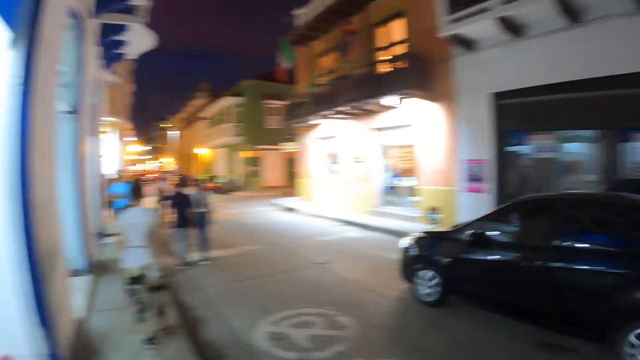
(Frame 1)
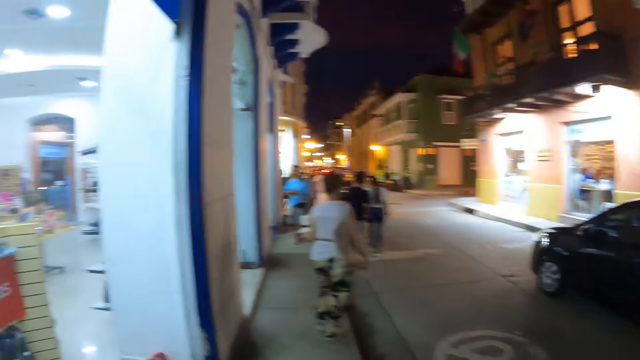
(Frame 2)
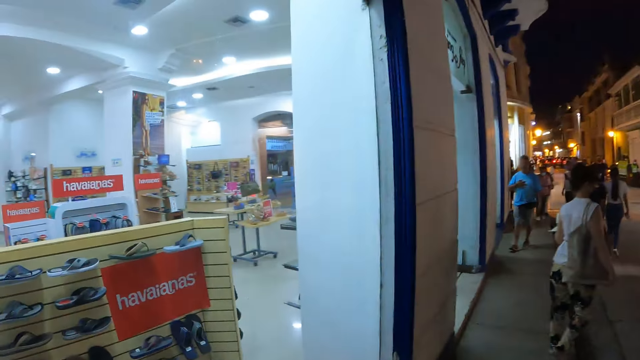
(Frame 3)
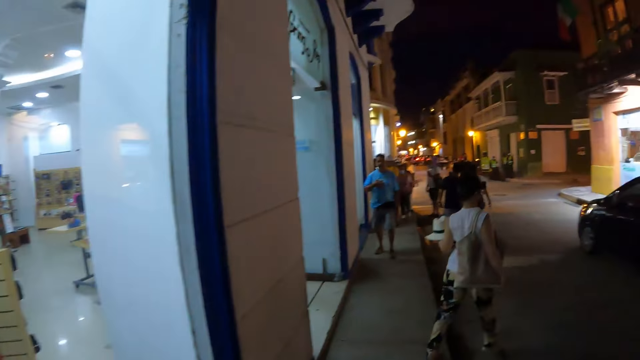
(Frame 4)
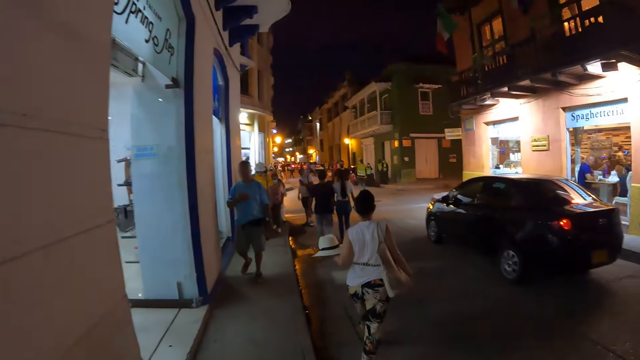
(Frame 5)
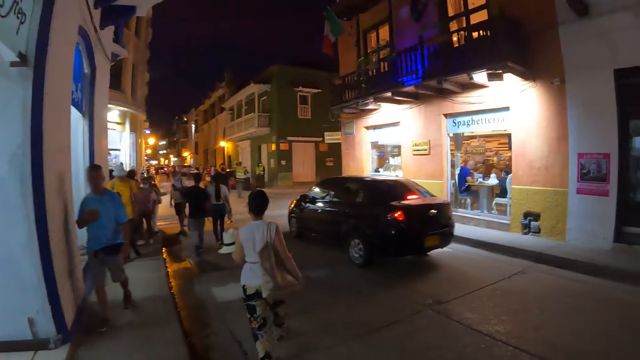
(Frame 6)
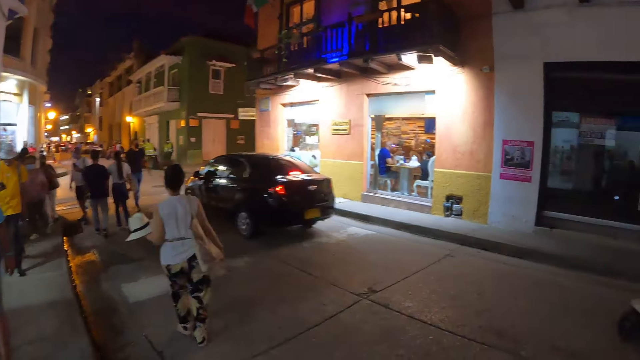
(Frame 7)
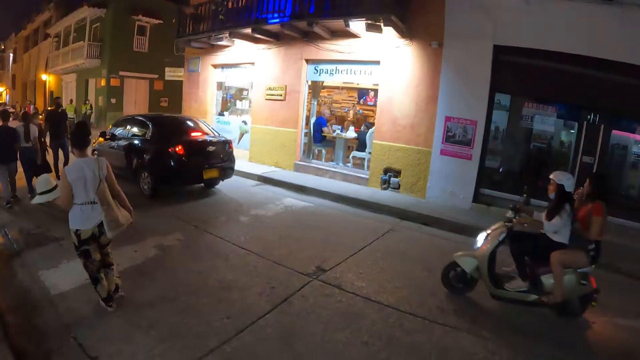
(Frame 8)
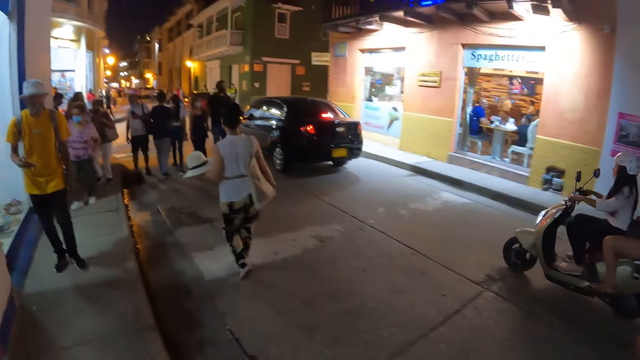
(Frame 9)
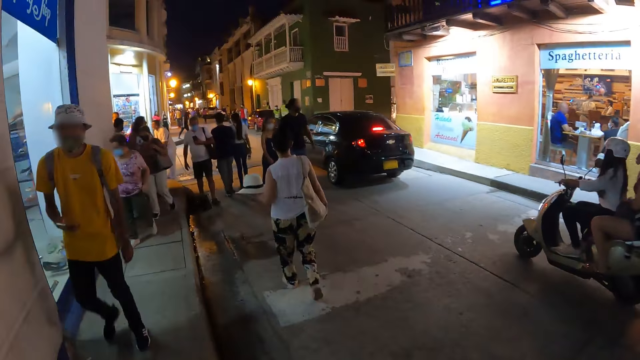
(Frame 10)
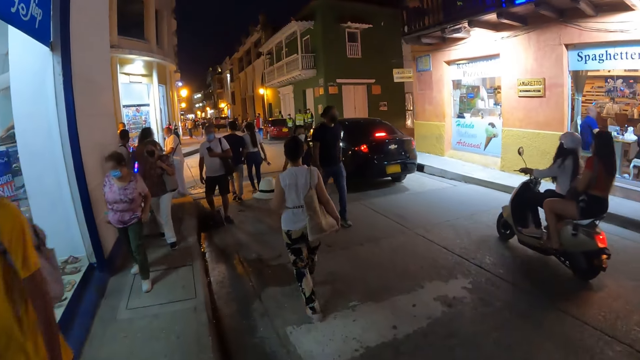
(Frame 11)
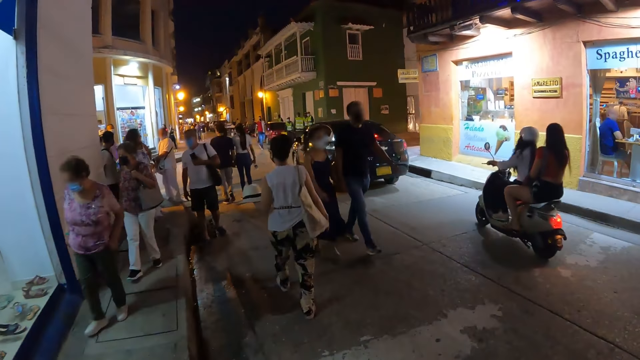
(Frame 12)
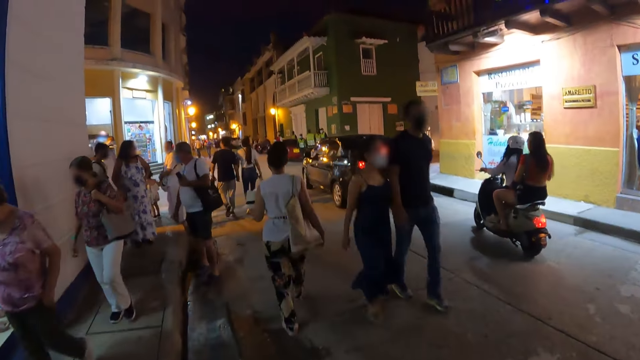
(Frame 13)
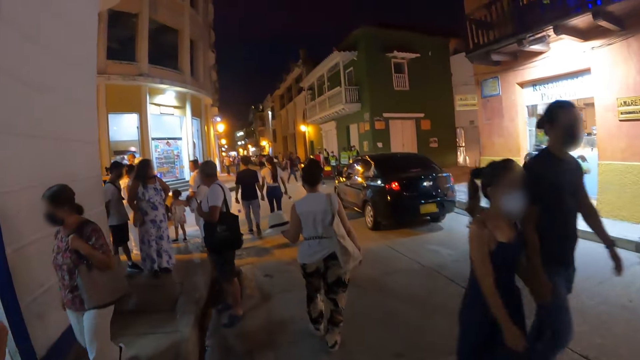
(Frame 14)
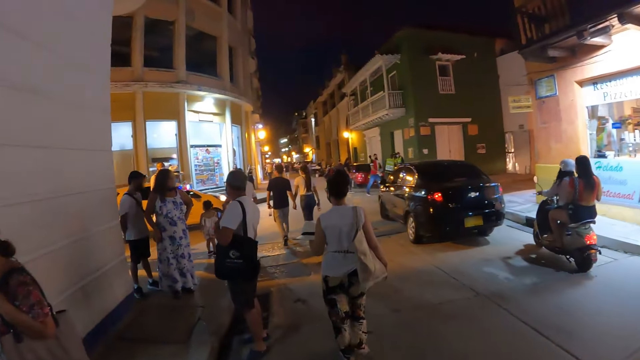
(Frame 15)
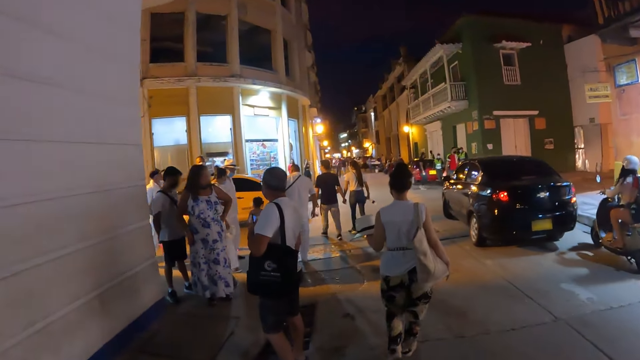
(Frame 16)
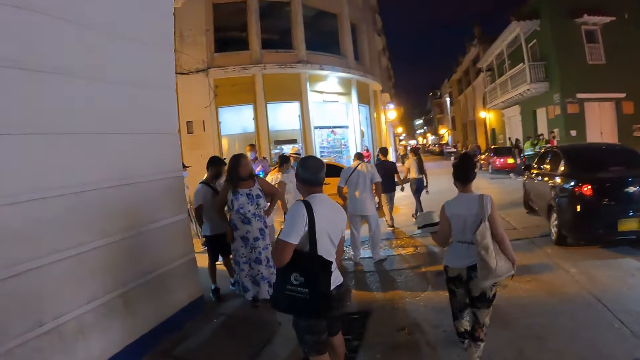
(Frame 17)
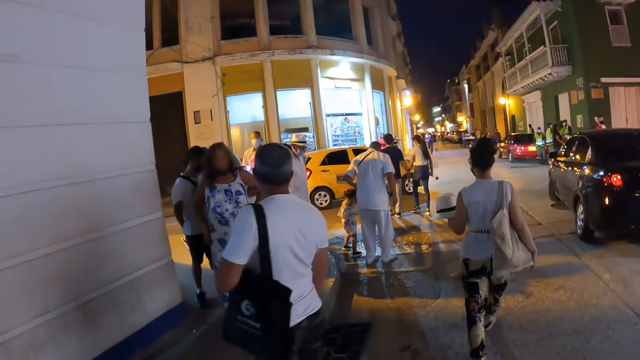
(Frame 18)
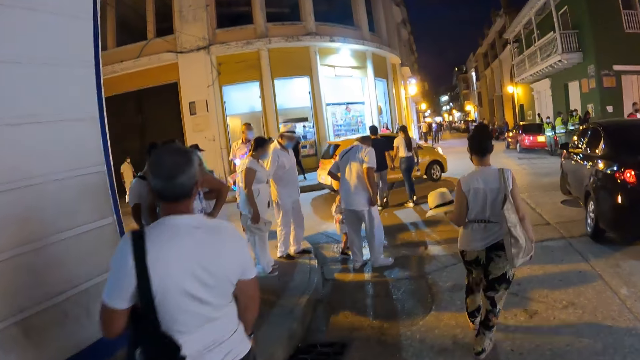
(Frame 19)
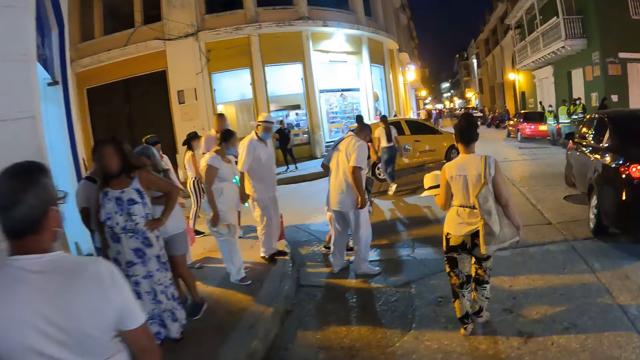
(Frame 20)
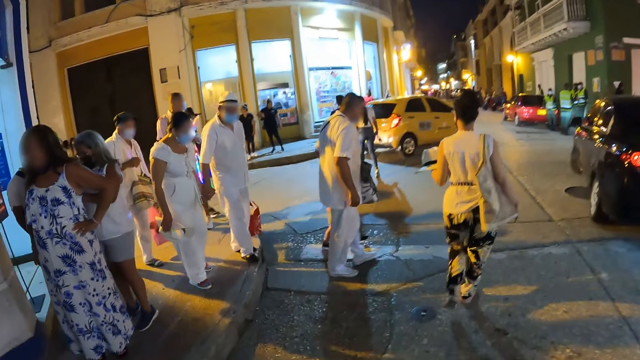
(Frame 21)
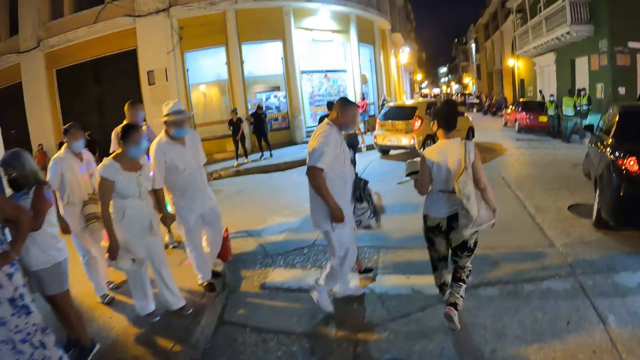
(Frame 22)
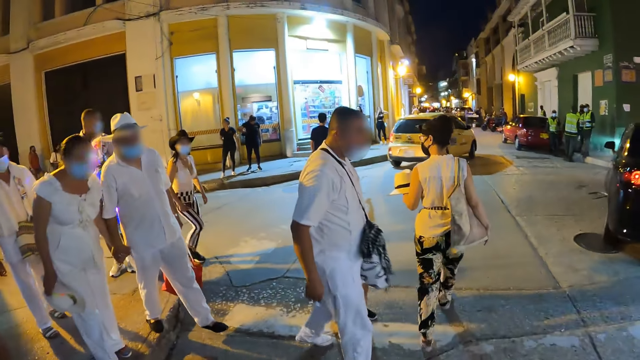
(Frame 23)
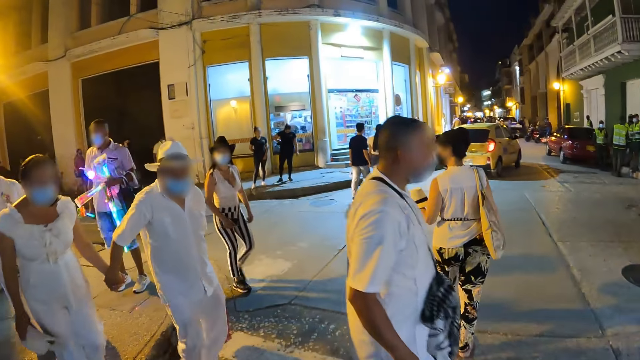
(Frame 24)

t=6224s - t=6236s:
The camera wearer walks on the sidewalk. They walk on the streets.

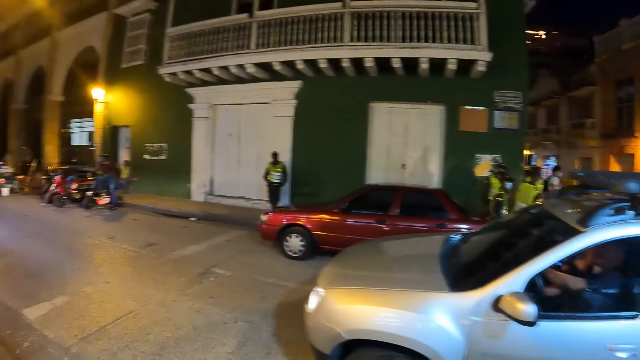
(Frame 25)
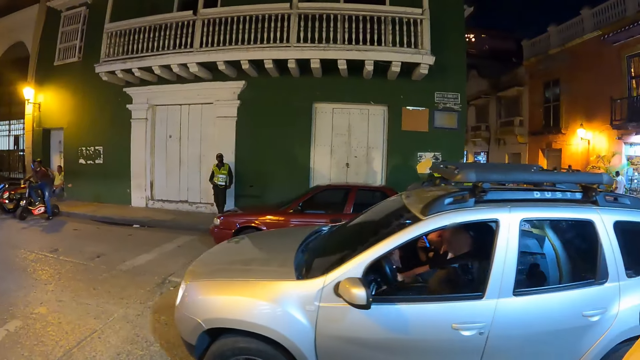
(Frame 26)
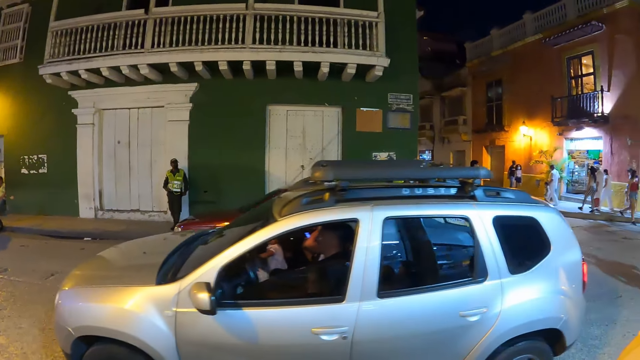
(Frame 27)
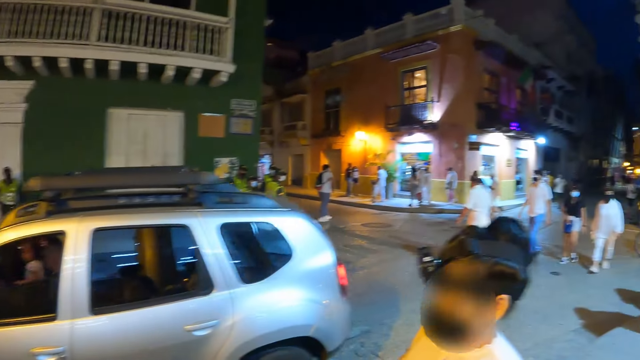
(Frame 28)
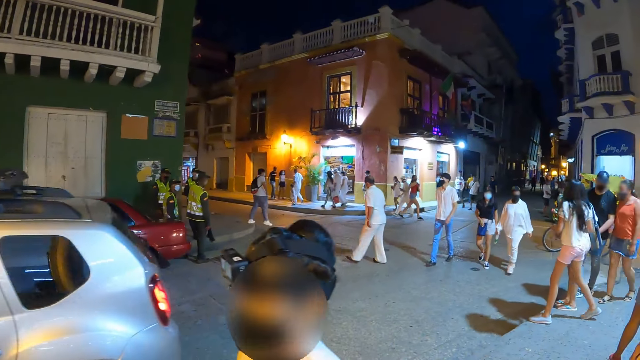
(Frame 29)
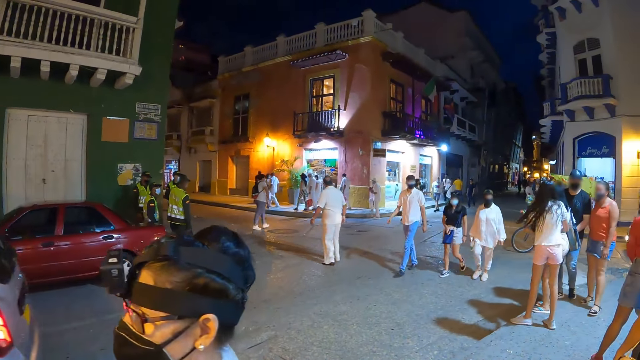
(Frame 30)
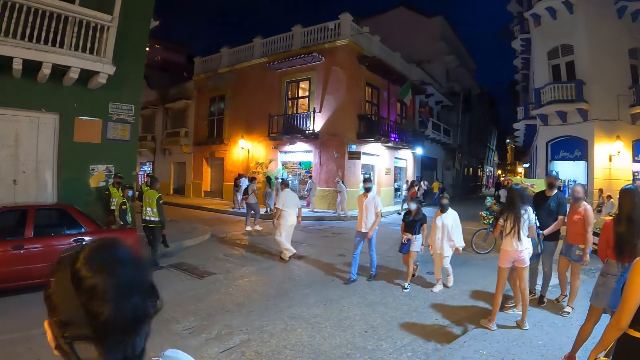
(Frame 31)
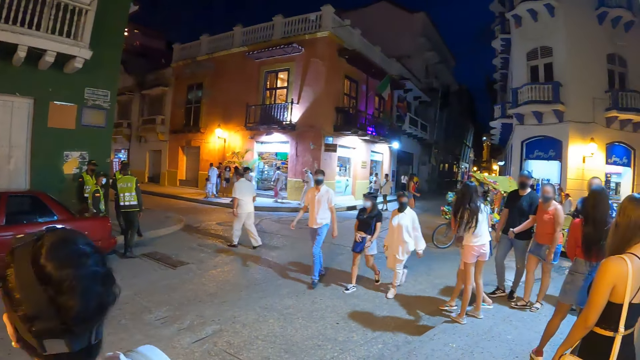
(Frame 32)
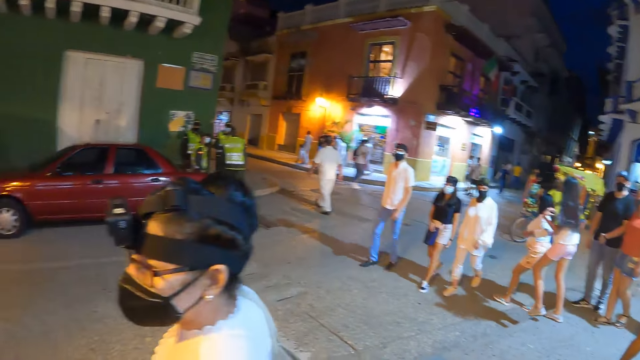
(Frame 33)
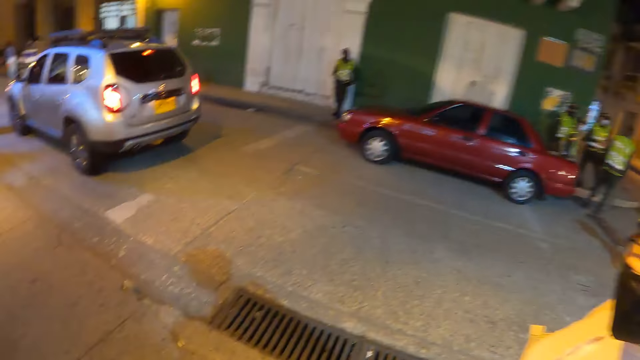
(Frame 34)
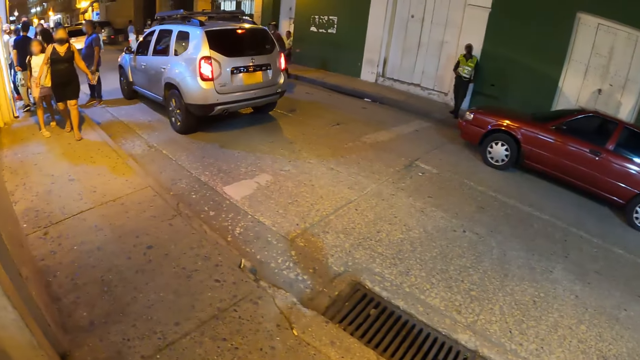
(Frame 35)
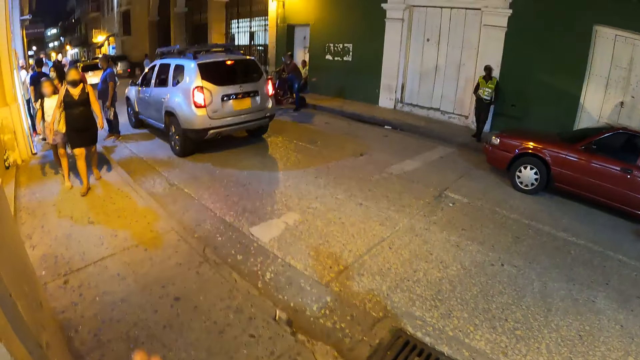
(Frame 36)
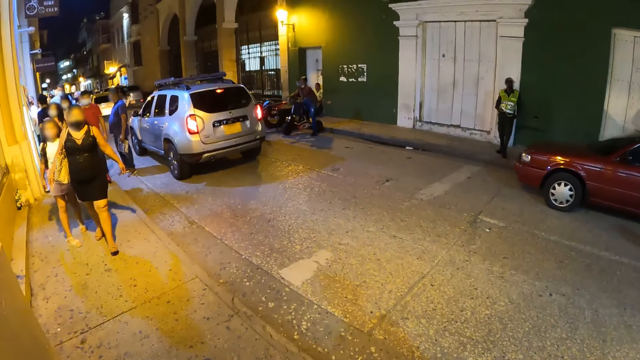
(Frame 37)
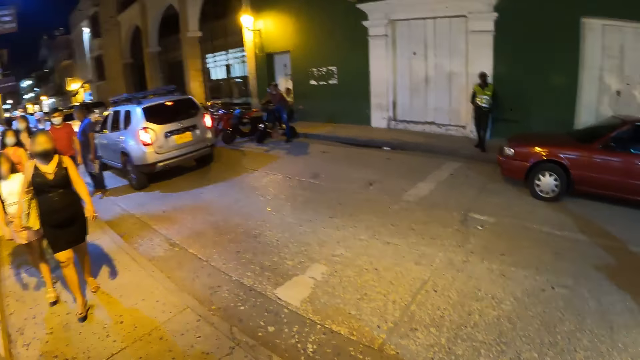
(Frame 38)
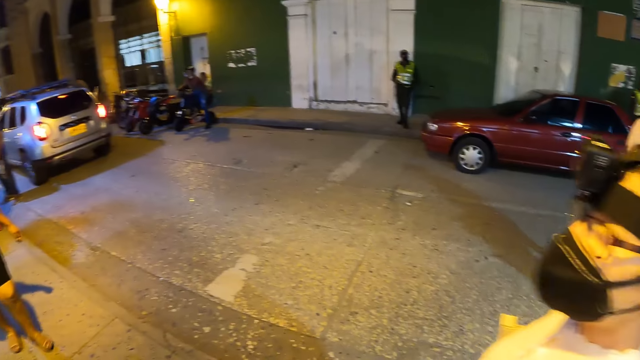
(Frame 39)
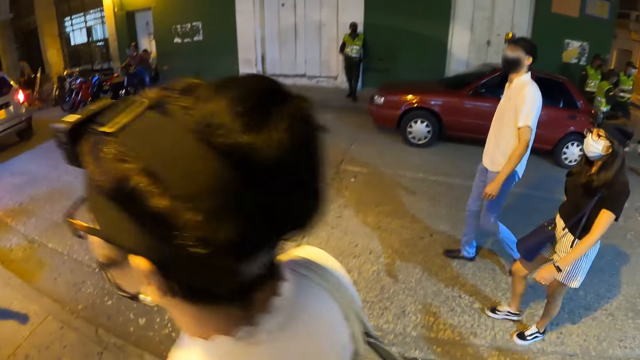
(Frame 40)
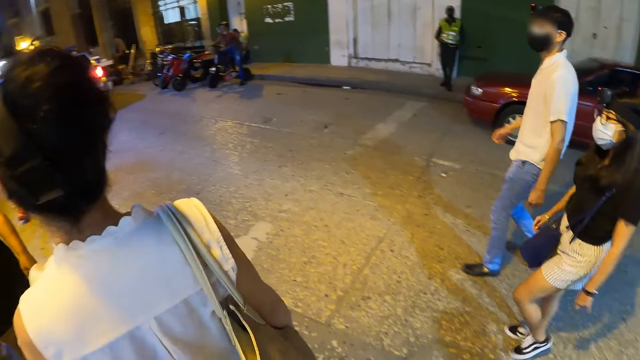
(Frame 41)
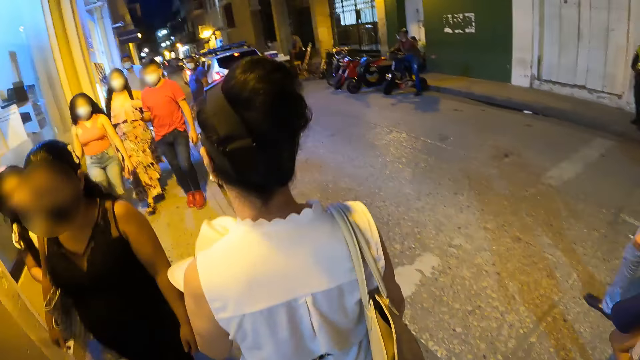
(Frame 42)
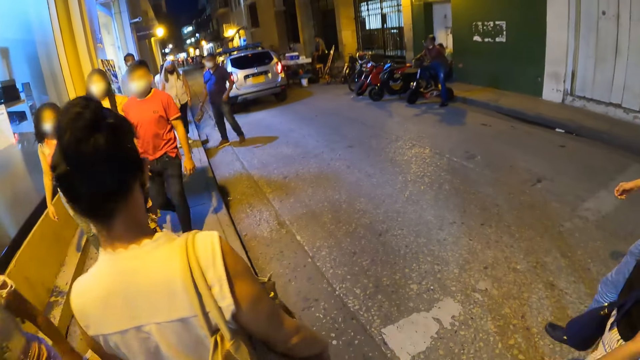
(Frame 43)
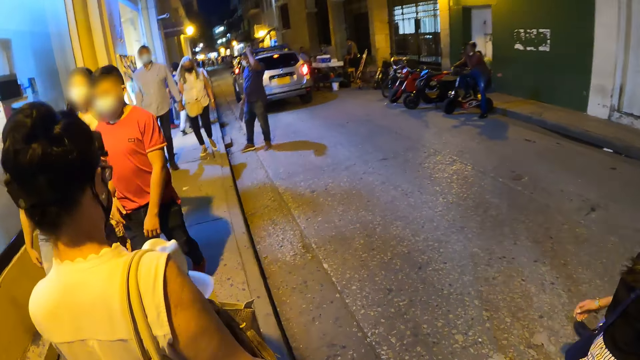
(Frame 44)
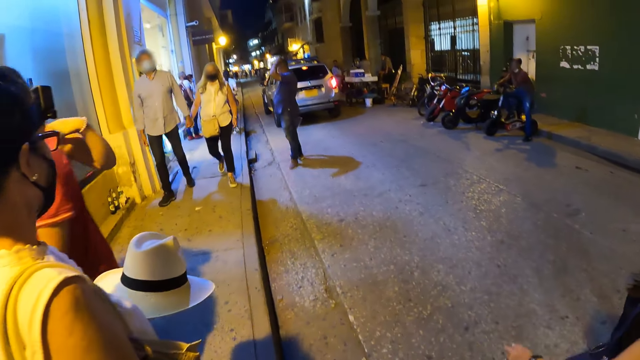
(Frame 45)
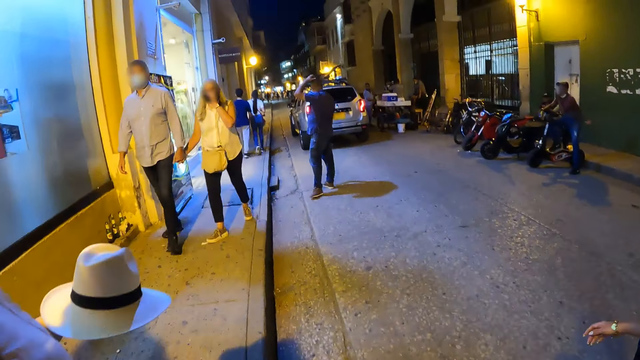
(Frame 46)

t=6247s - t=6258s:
The camera wearer looks around. They raise a hand.
